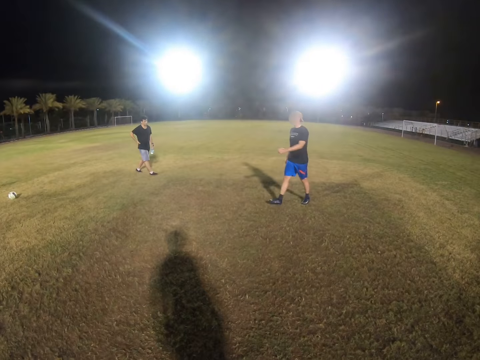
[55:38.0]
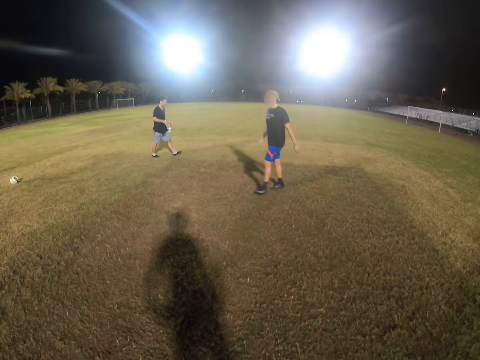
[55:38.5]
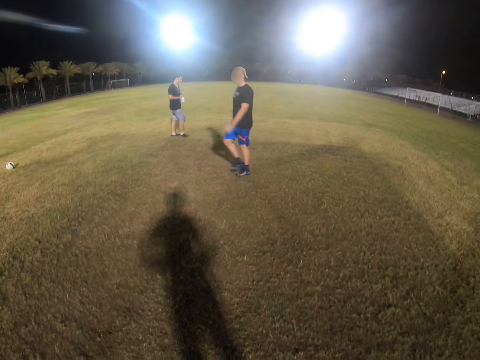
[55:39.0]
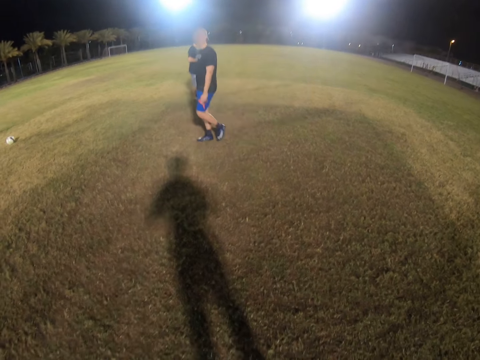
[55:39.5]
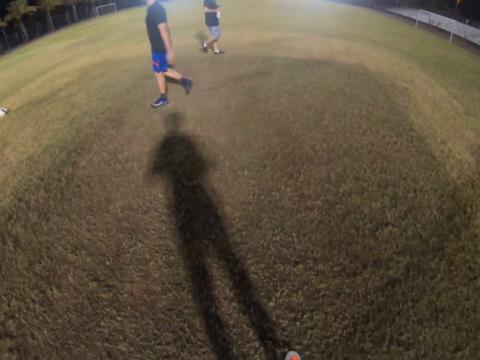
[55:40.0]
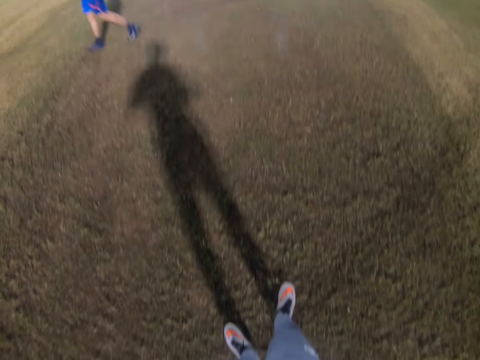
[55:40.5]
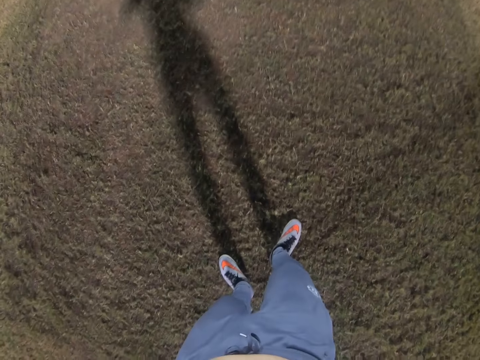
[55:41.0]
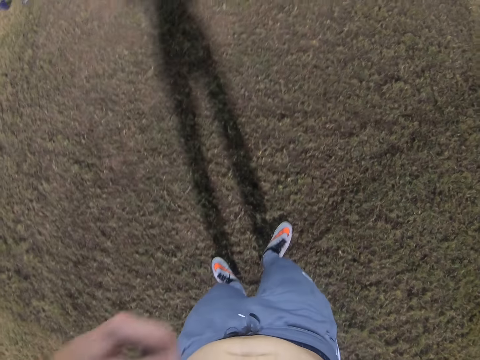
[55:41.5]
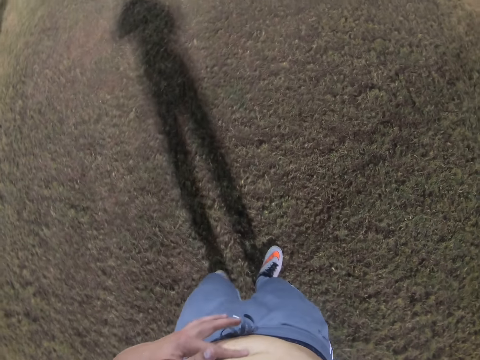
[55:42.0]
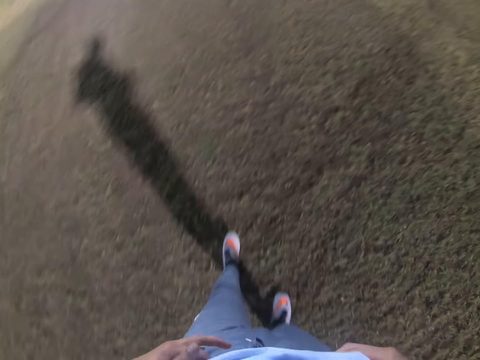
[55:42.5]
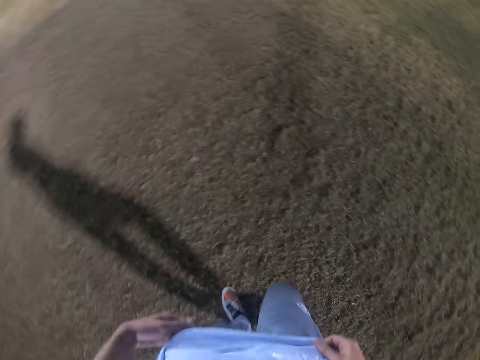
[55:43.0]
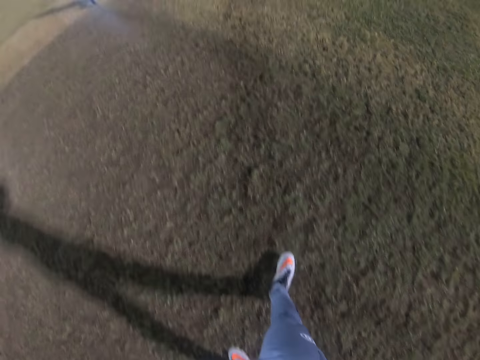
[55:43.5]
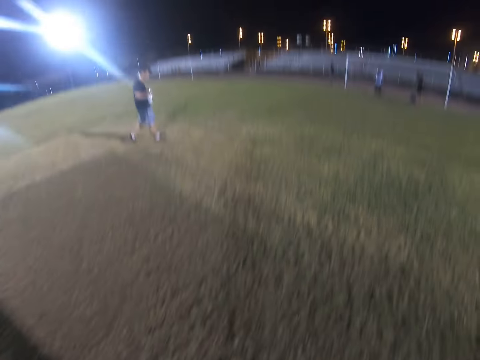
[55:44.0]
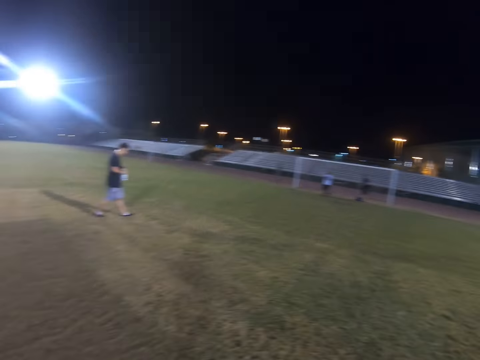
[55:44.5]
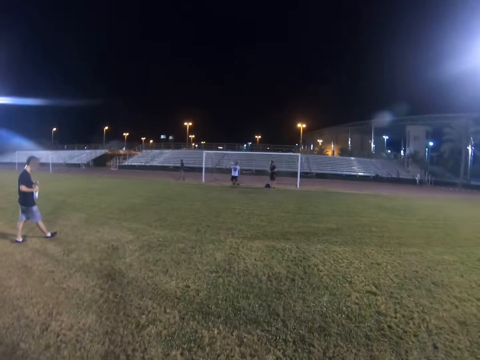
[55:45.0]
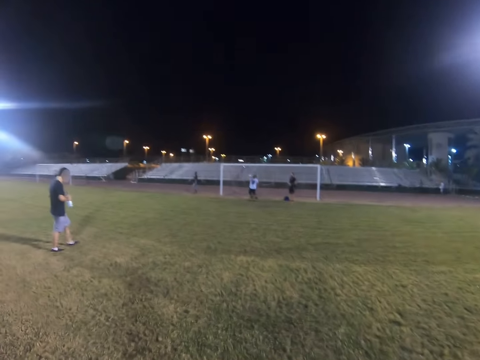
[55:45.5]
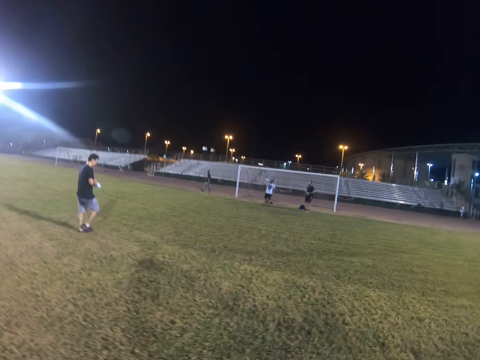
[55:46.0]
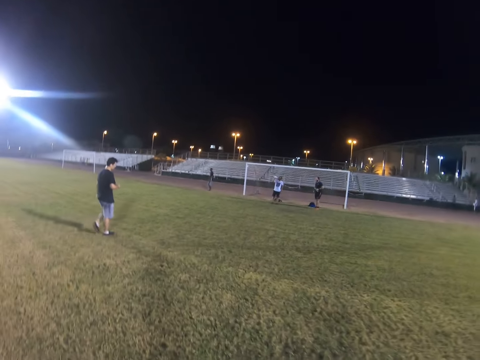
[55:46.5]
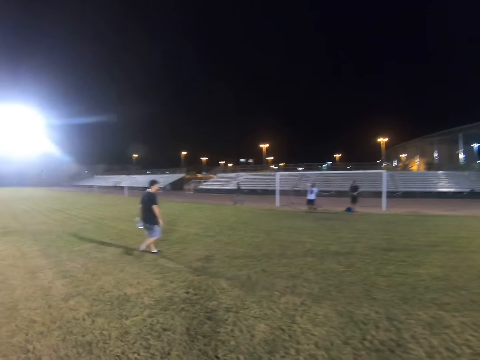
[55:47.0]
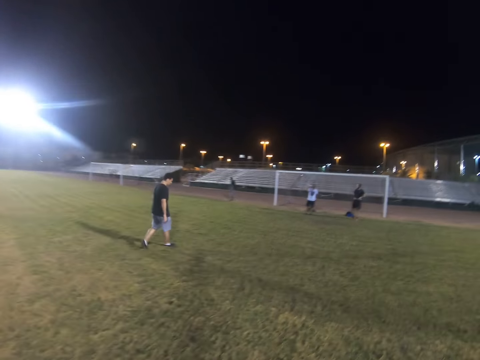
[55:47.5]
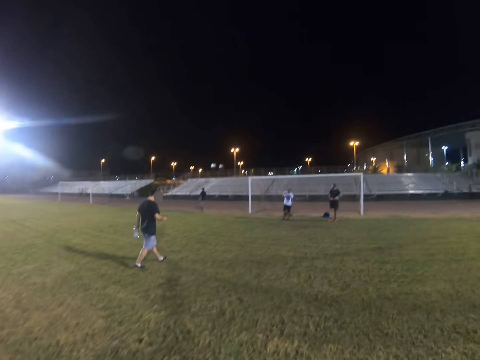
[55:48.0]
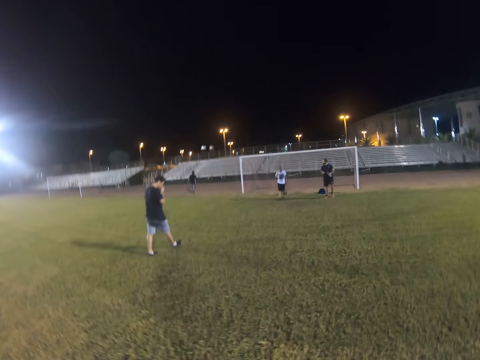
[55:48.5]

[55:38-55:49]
The camera wearer looks at the ground. He puts his hand on his waist. He walks on the field.

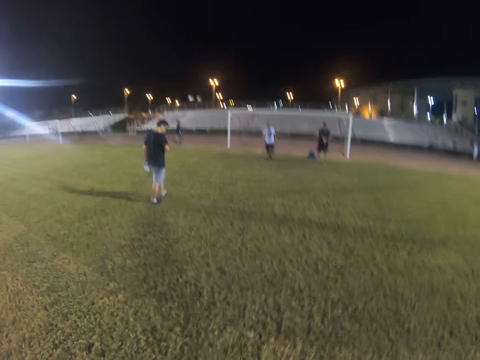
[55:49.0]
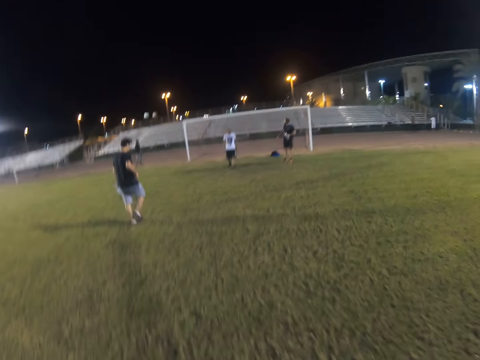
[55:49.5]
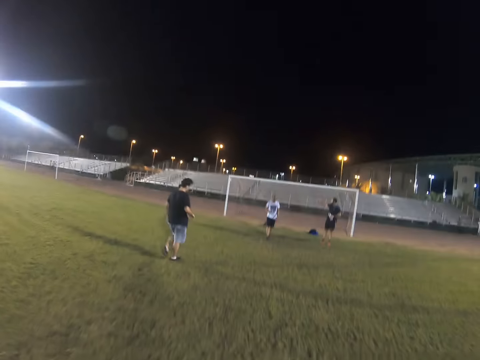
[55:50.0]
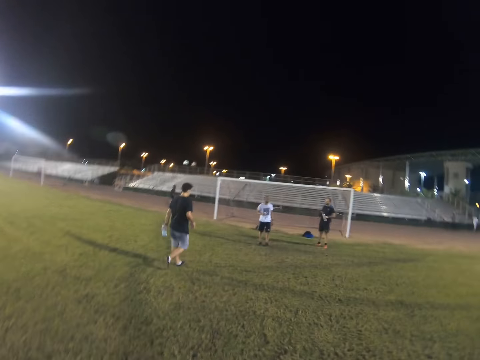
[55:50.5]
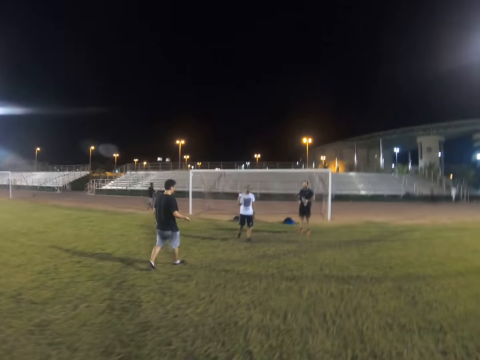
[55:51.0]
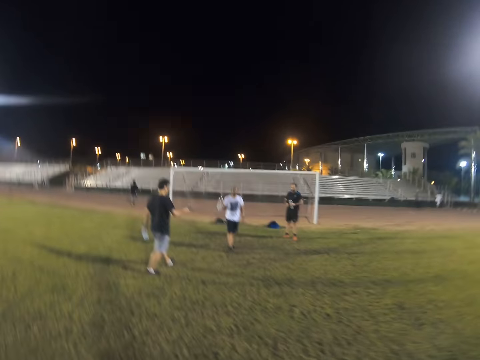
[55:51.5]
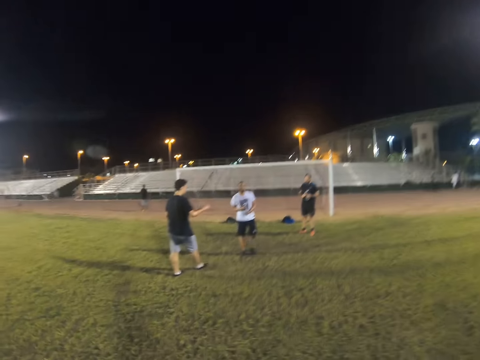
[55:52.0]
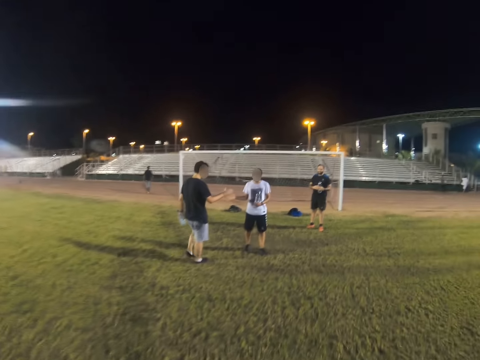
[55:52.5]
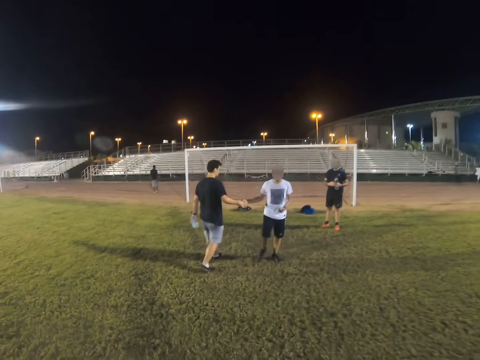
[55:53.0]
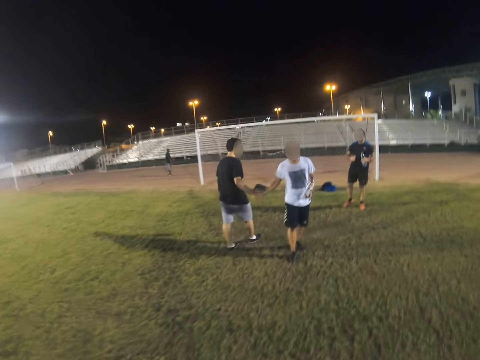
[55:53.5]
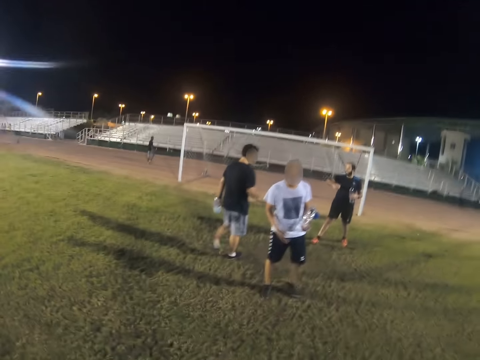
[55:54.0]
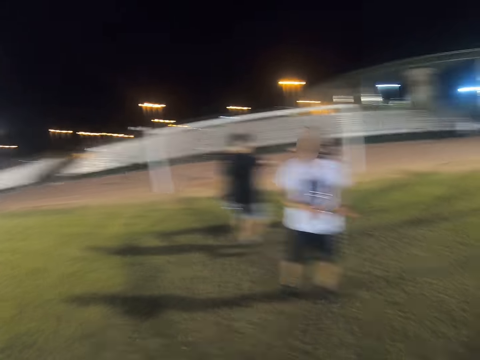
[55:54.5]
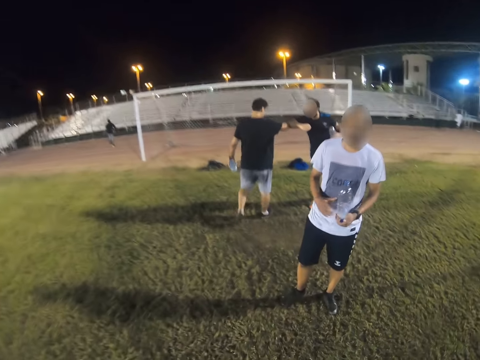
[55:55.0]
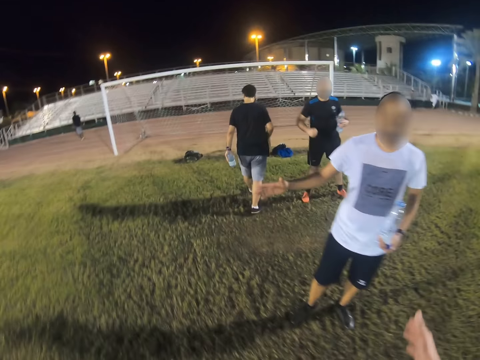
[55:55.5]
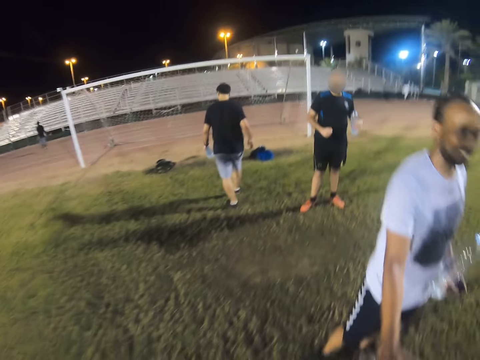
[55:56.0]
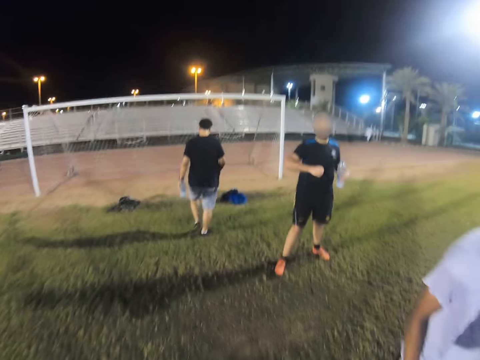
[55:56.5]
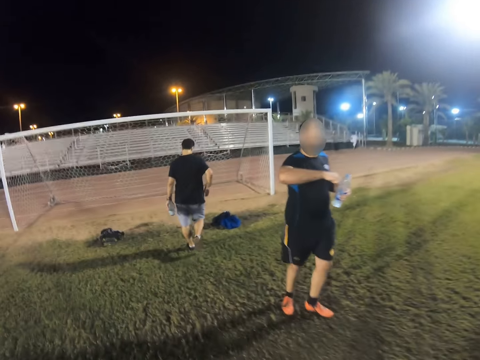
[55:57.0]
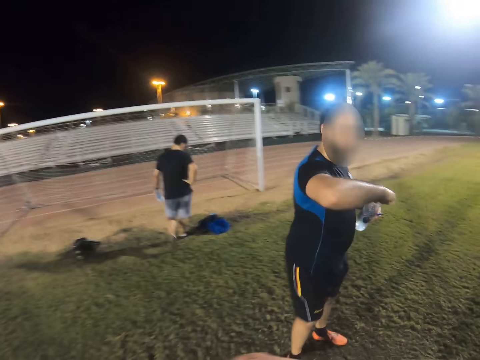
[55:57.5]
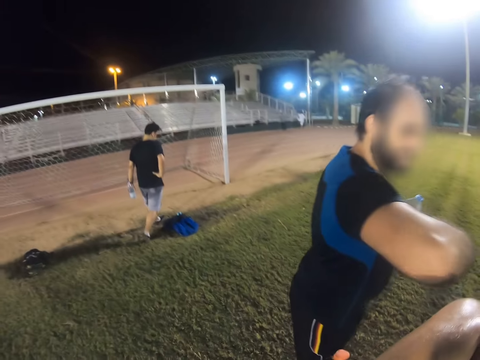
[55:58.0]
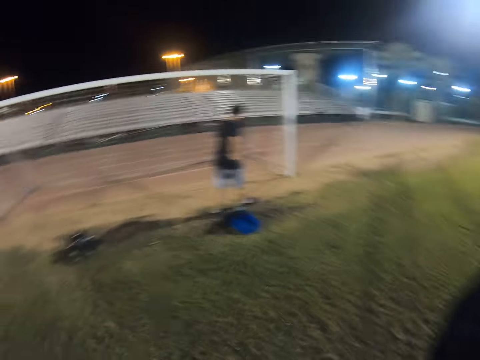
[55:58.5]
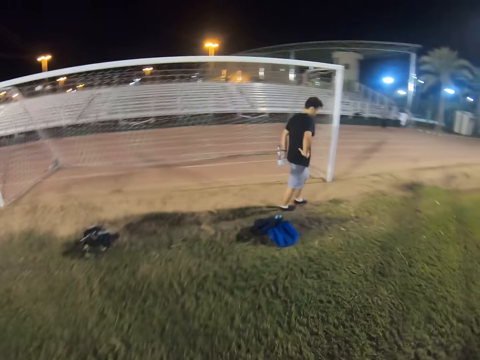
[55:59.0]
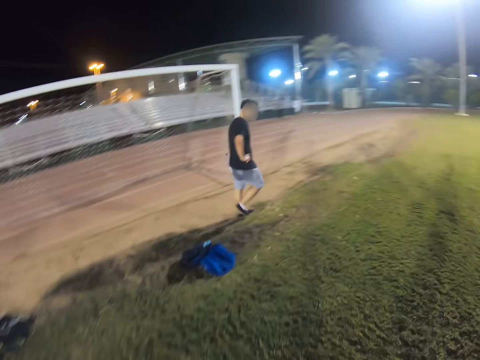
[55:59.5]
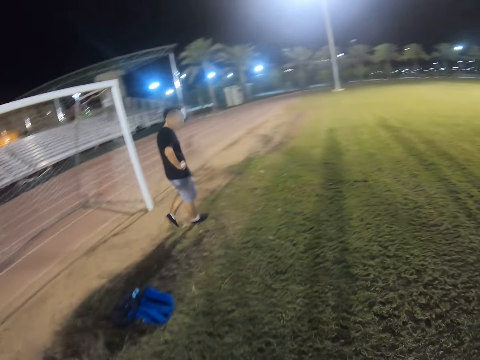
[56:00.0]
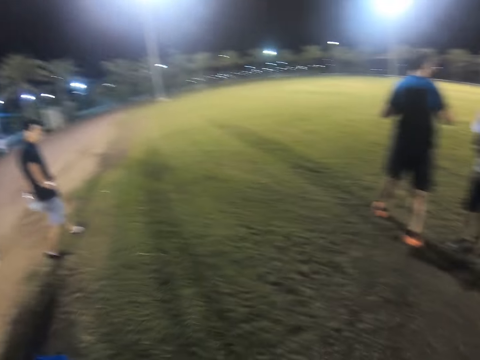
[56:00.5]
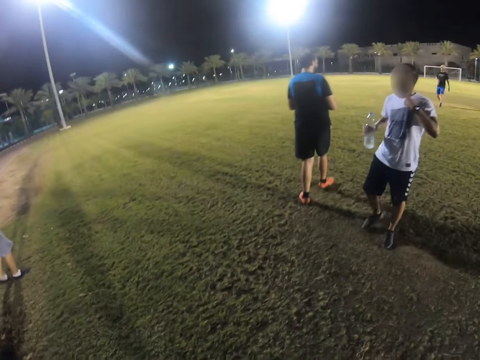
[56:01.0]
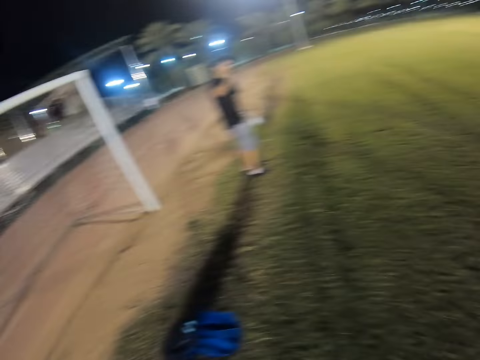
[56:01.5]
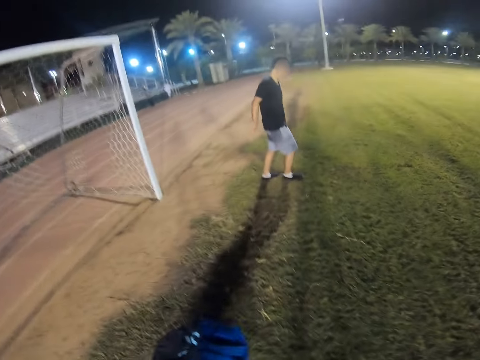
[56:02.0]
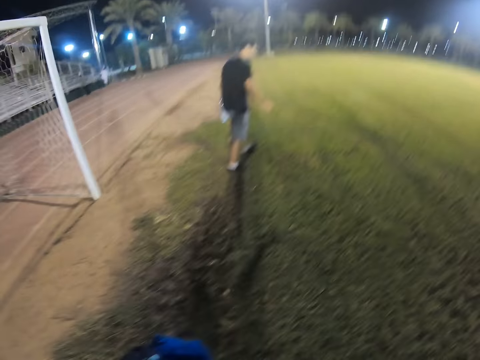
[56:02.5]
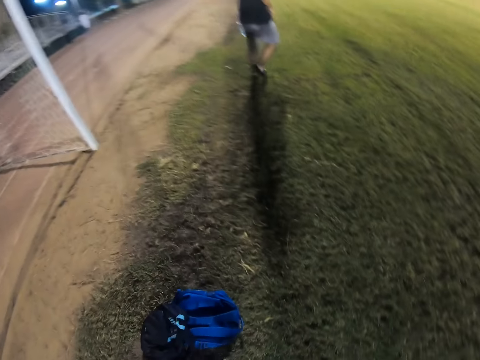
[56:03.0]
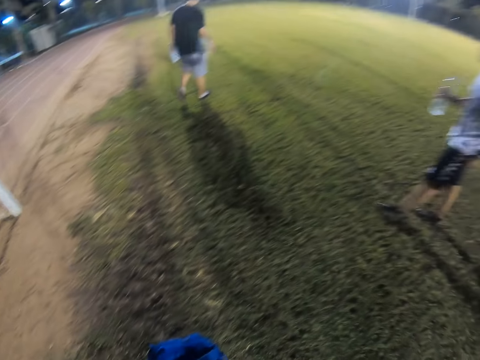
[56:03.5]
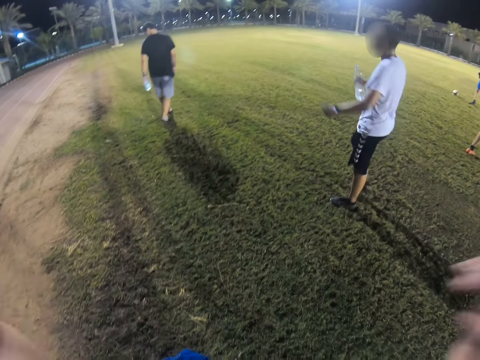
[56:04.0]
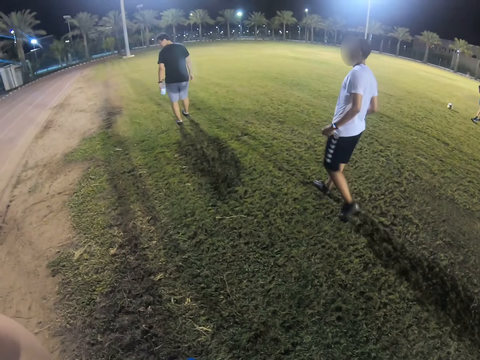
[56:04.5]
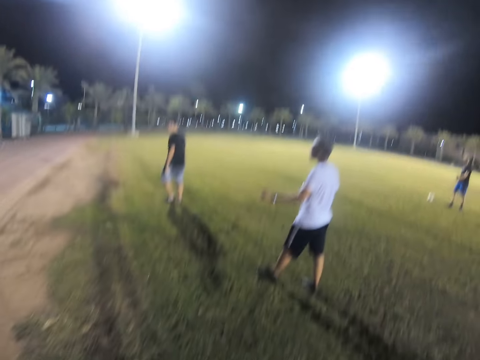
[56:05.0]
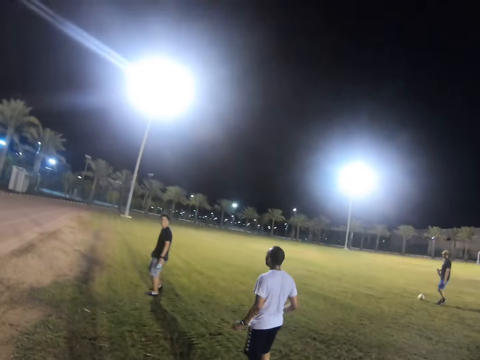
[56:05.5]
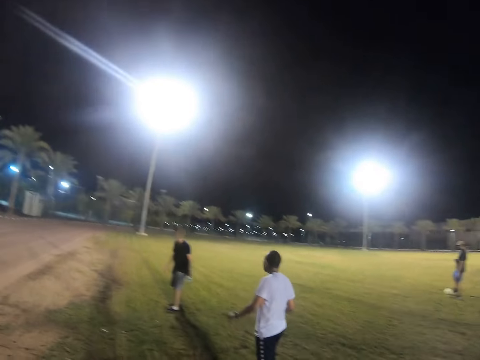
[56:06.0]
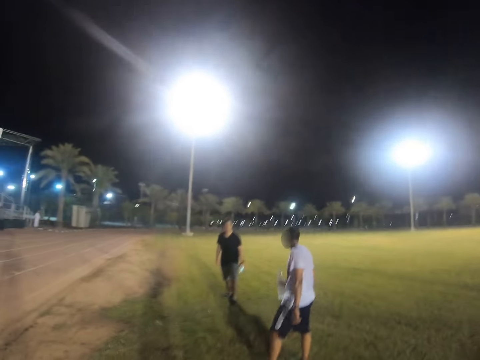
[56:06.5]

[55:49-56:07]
A player walks. Another player shakes hands with a third player. The camera wearer shakes hands with the third player. He taps elbows with the second player. He looks around the field. He walks. He lifts his hands. He adjusts the camera.
